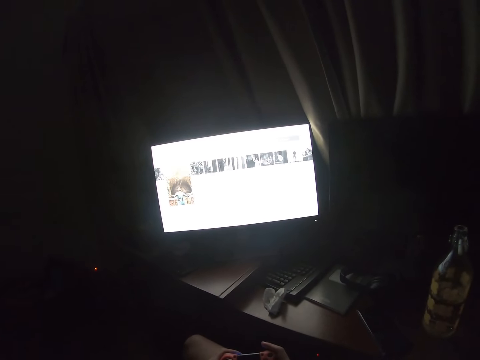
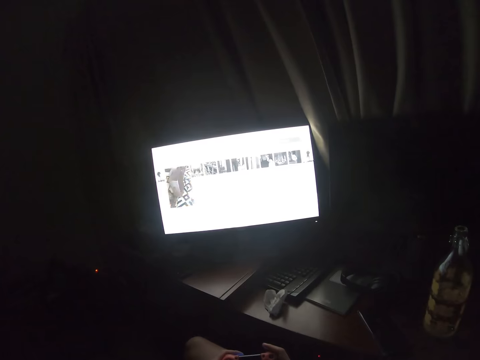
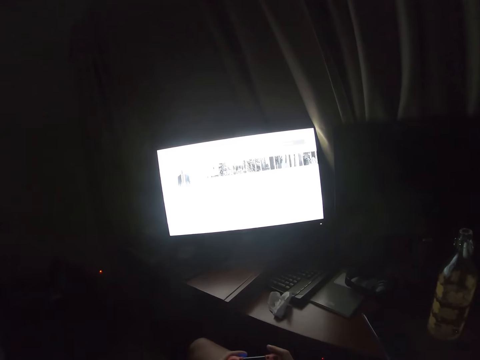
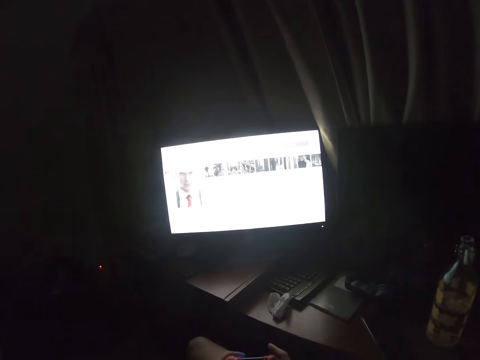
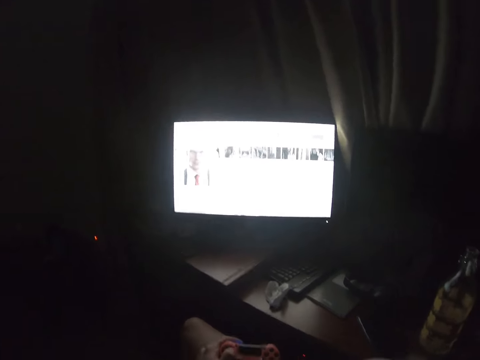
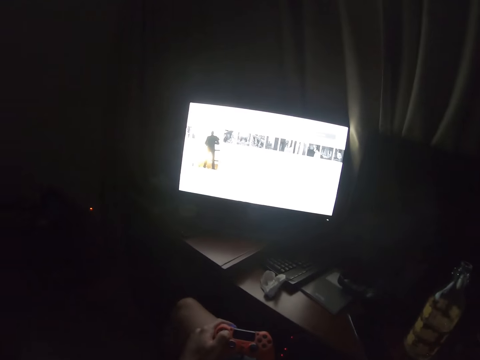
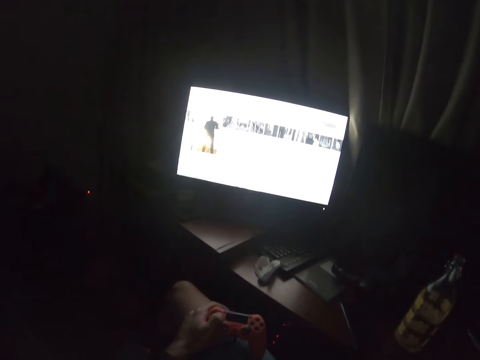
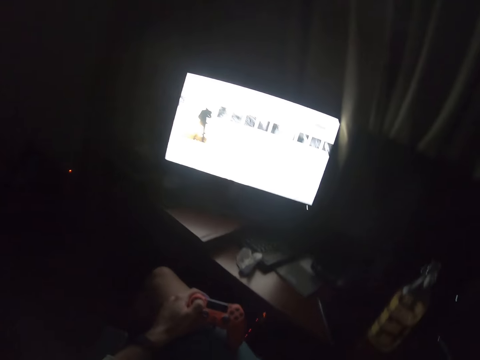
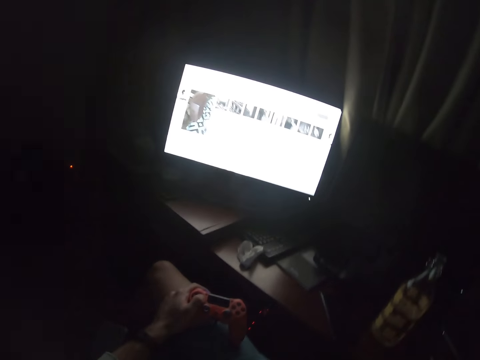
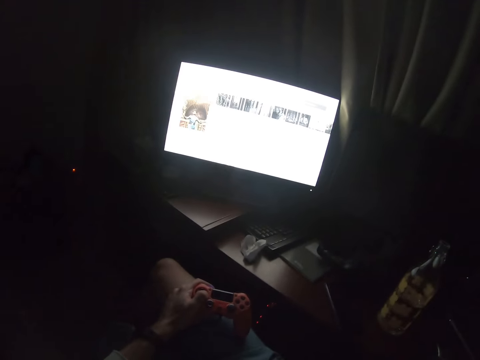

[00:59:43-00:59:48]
The camera wearer adjusts the camera. They raise a hand.
